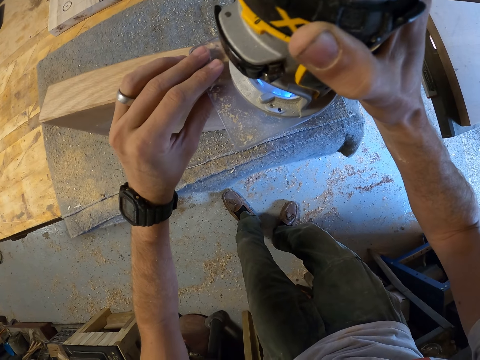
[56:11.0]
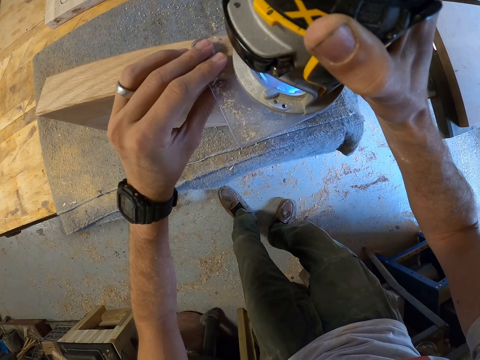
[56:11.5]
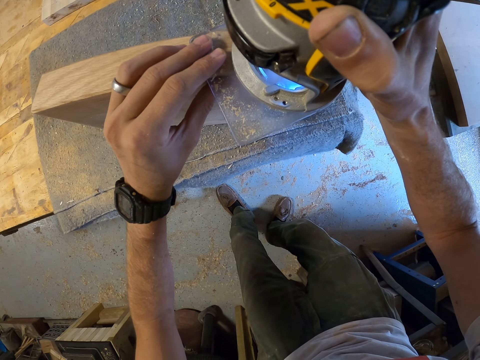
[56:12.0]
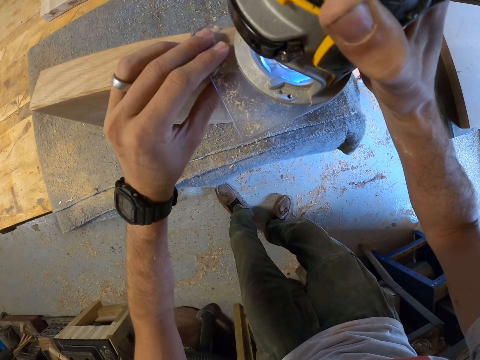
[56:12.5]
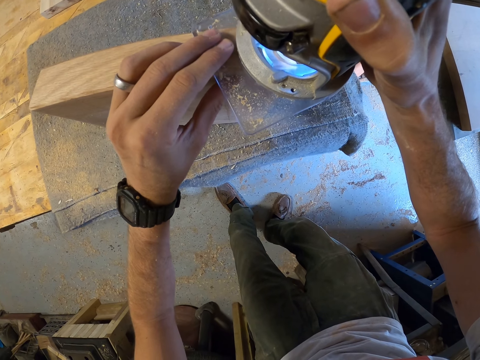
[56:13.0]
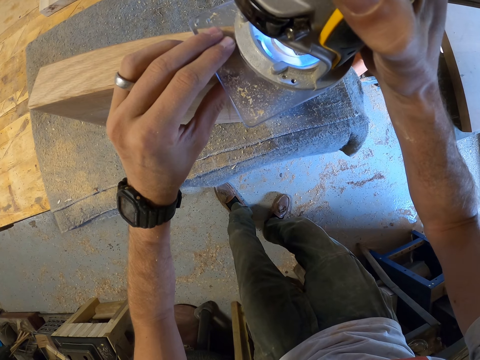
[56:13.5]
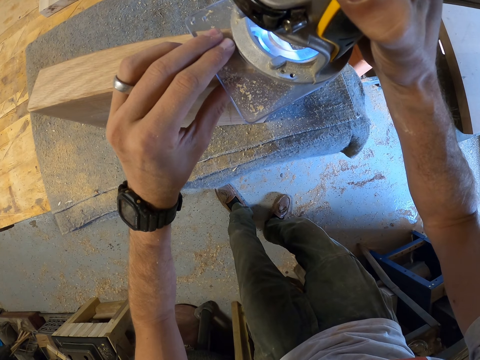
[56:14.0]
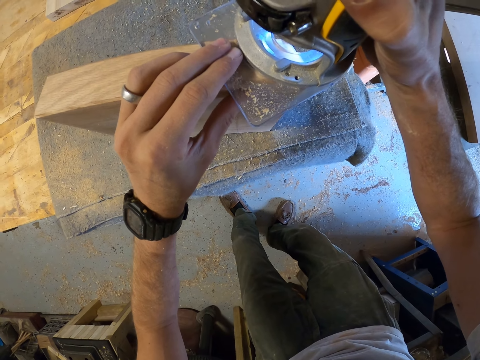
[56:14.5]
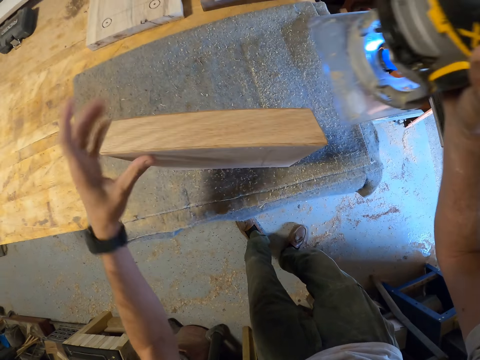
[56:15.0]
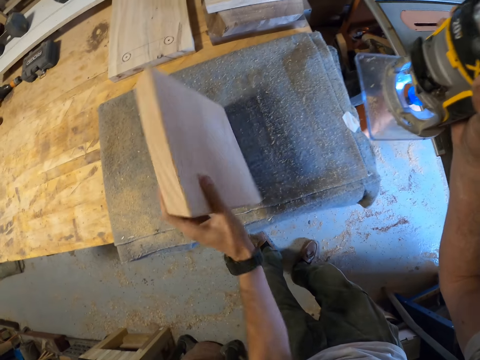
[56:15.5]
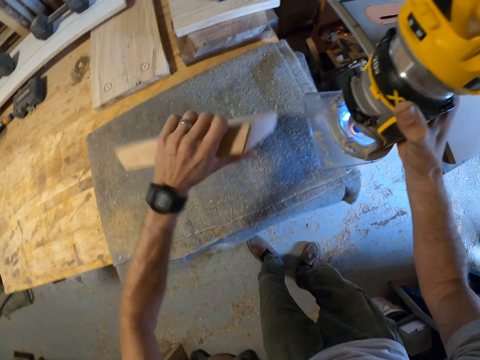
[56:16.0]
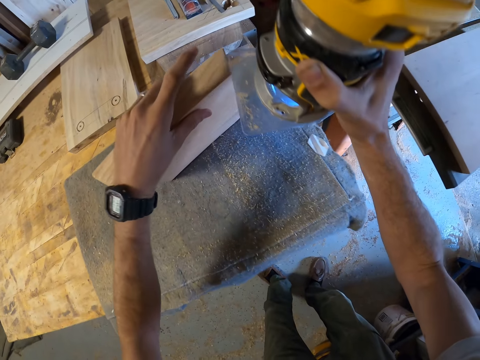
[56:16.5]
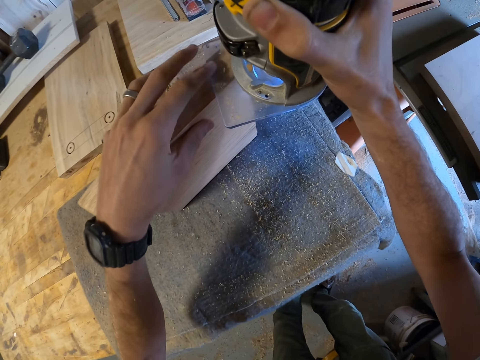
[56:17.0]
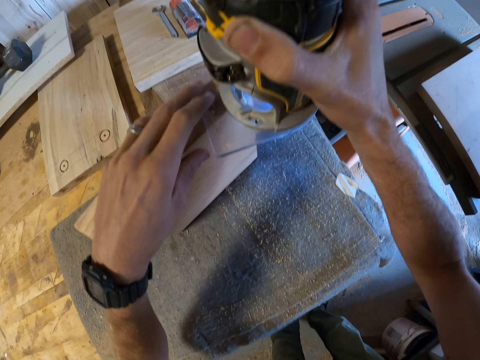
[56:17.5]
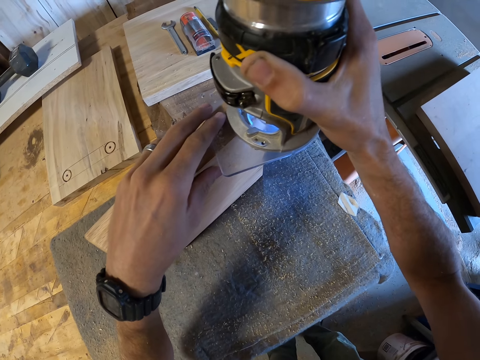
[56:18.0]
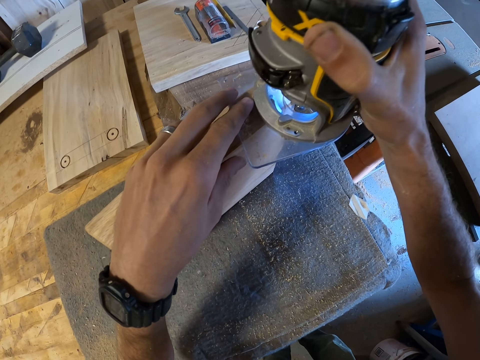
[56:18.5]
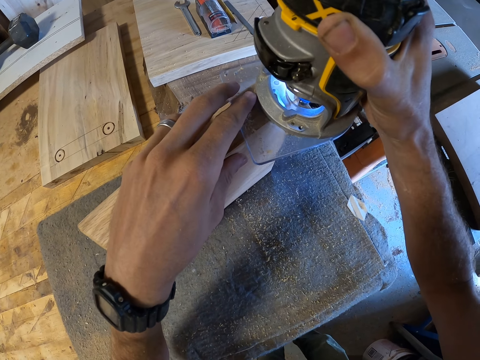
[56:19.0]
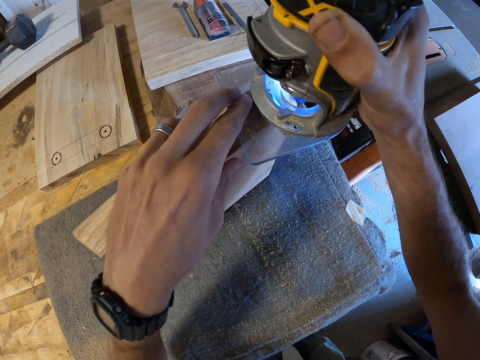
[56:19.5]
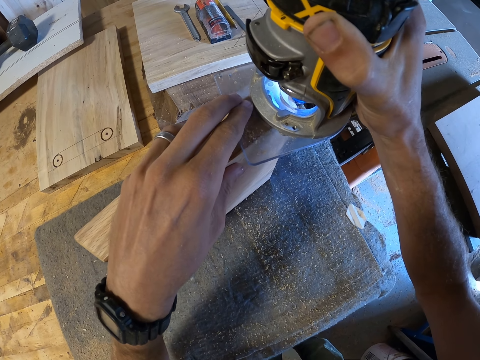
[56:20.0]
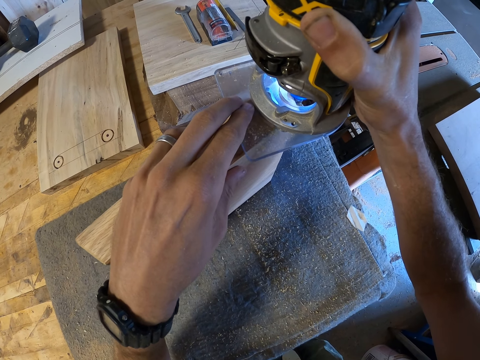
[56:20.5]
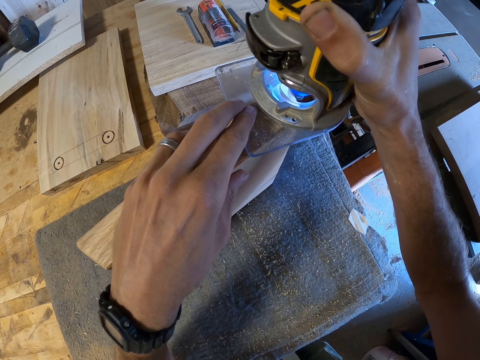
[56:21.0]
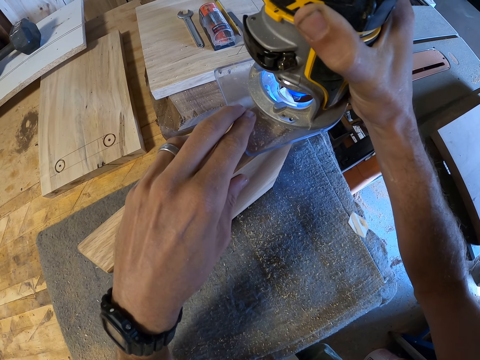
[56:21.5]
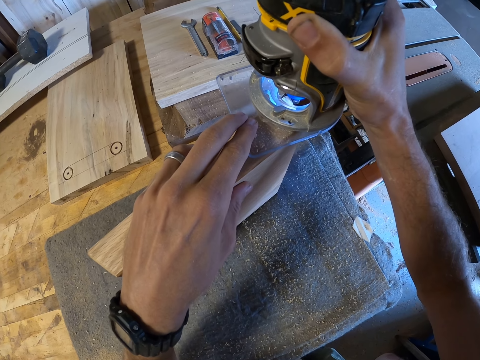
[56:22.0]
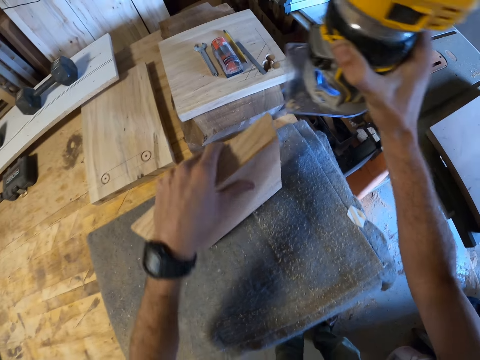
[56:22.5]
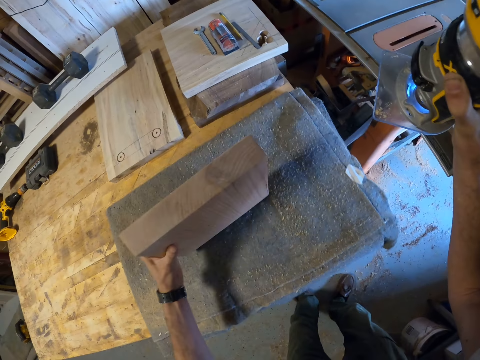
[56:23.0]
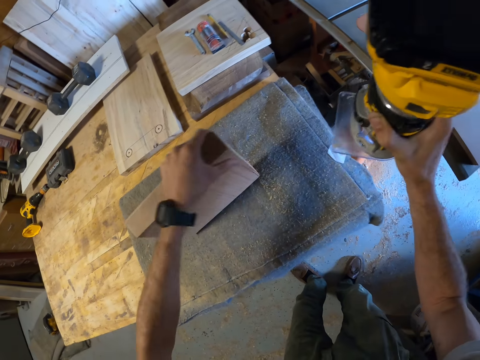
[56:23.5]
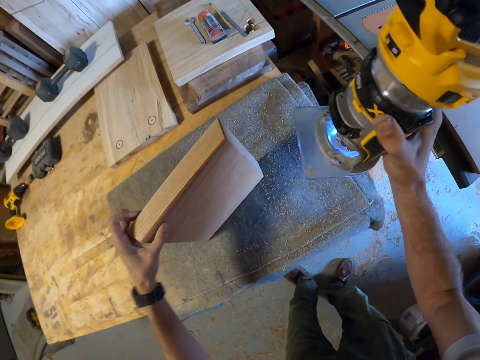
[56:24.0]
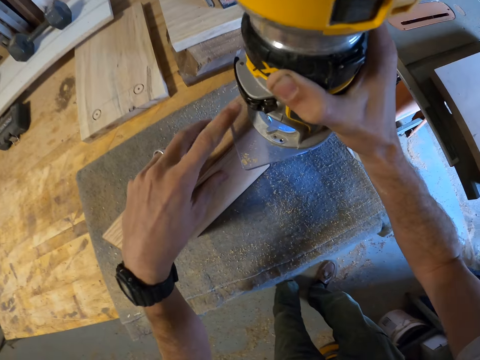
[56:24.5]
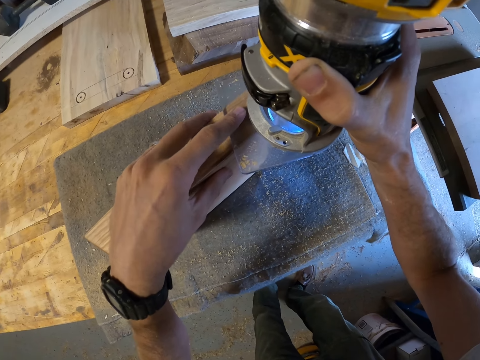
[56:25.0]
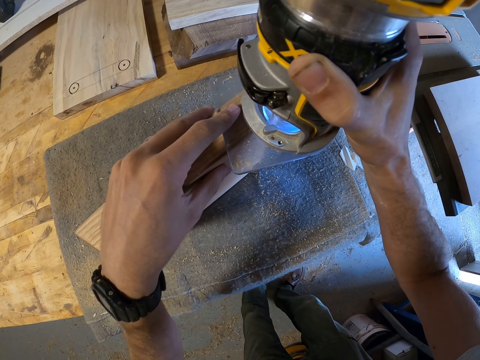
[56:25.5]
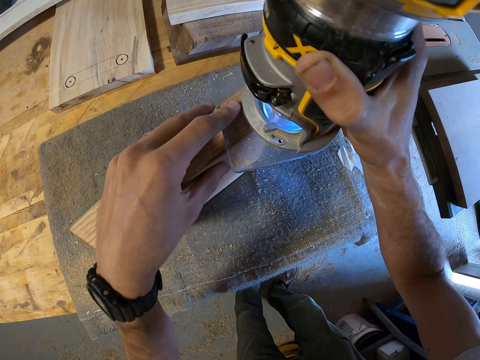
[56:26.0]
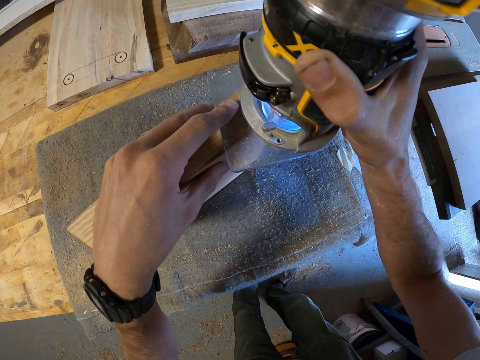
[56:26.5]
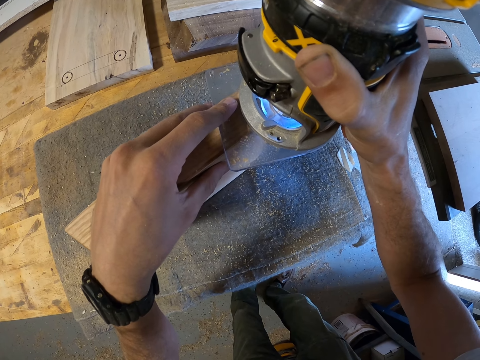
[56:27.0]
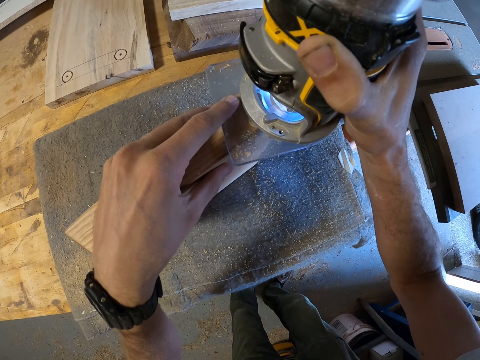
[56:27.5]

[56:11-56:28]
The camera wearer trims the wood. They turn the wood. They trim the wood. They turn the wood. They trim the wood.

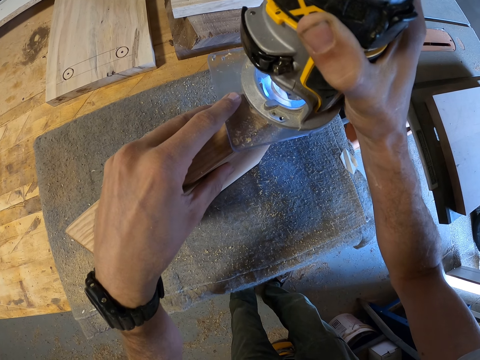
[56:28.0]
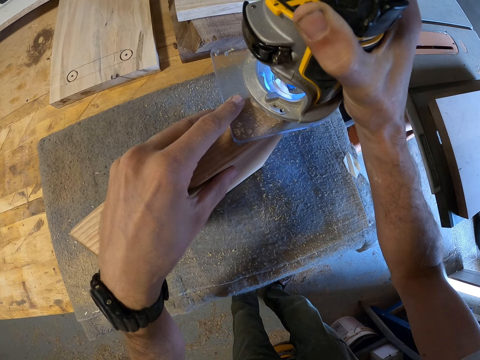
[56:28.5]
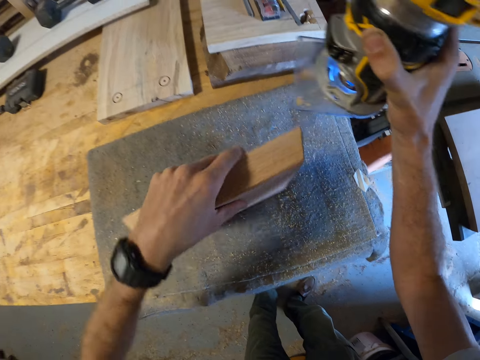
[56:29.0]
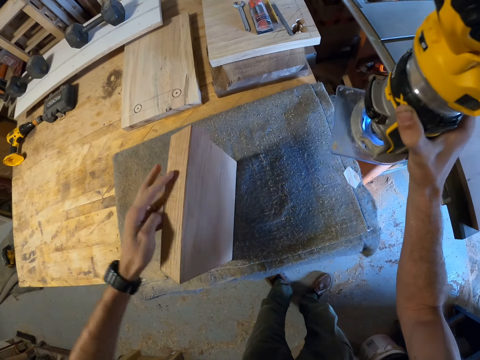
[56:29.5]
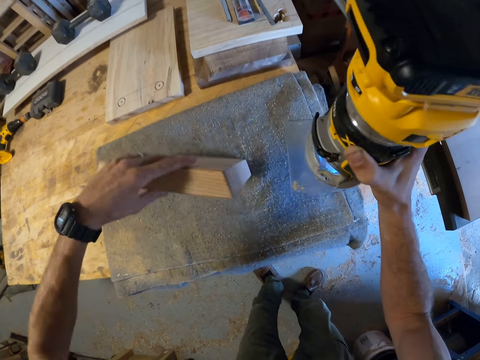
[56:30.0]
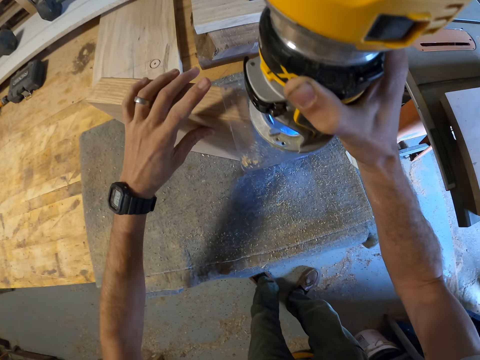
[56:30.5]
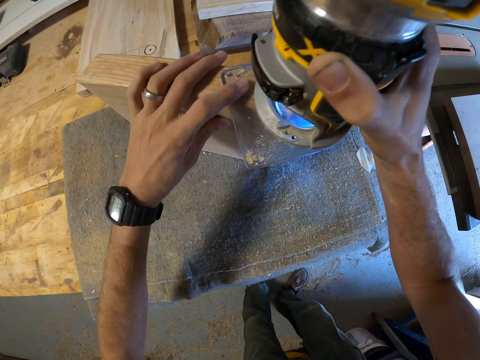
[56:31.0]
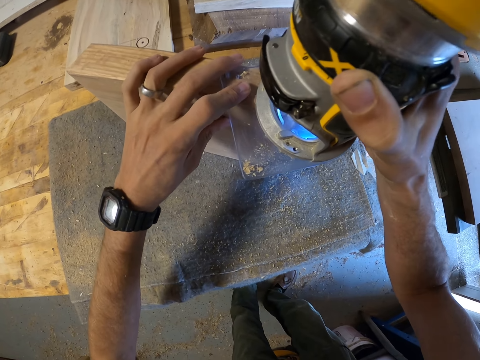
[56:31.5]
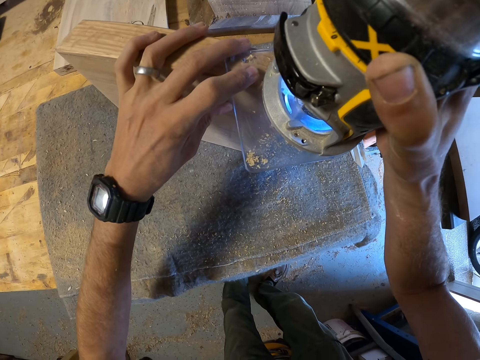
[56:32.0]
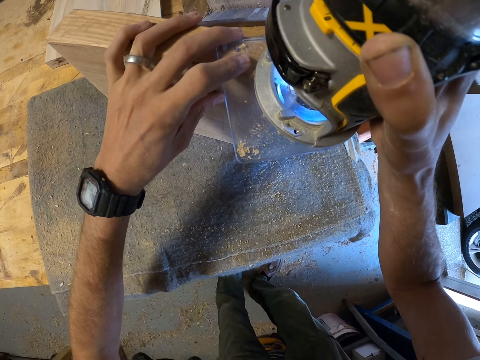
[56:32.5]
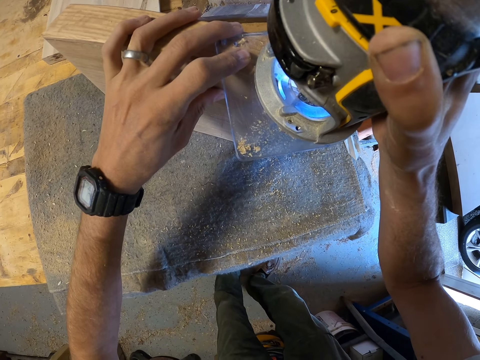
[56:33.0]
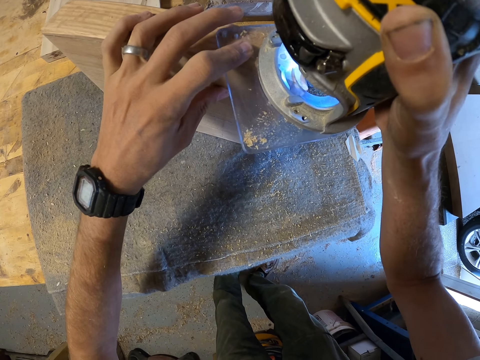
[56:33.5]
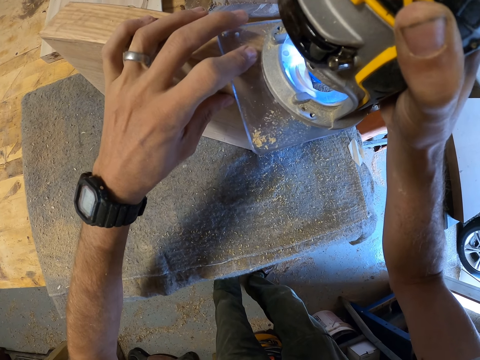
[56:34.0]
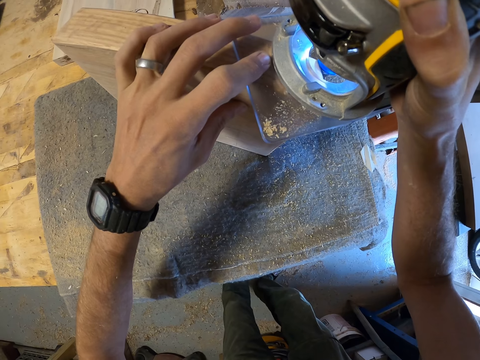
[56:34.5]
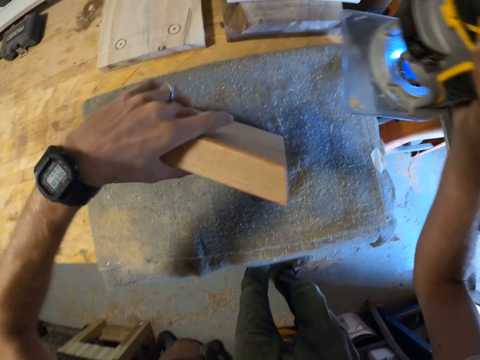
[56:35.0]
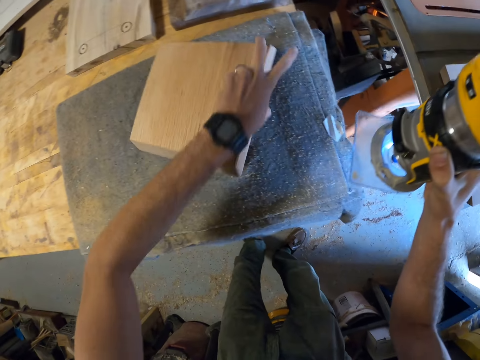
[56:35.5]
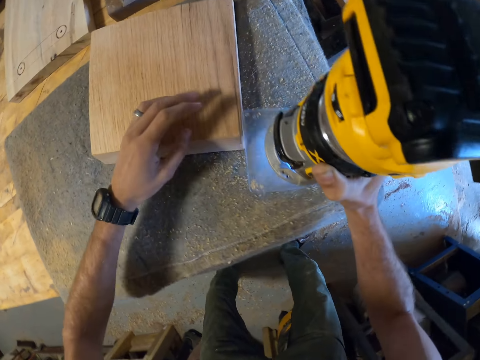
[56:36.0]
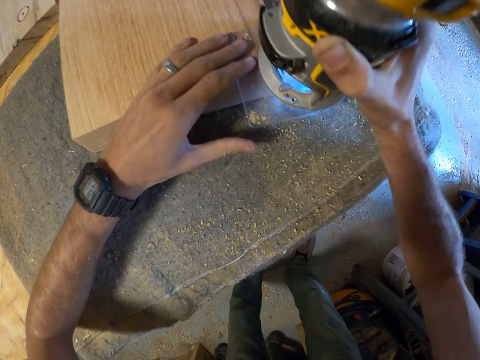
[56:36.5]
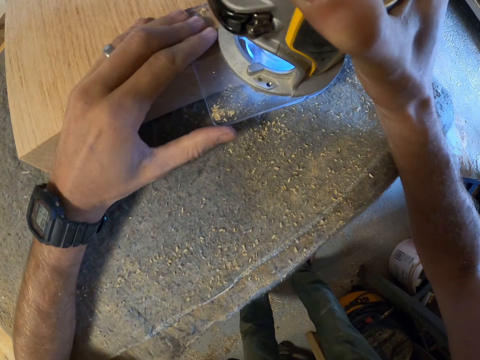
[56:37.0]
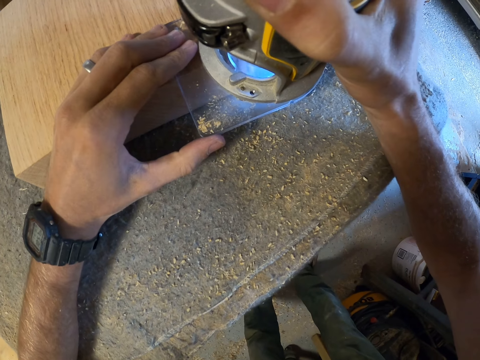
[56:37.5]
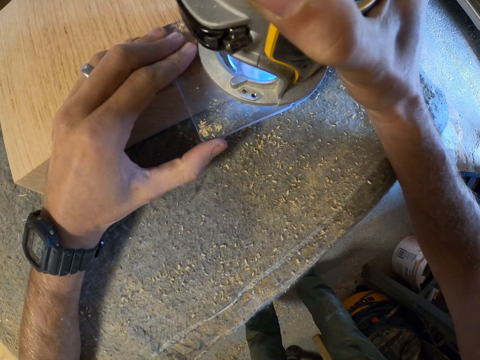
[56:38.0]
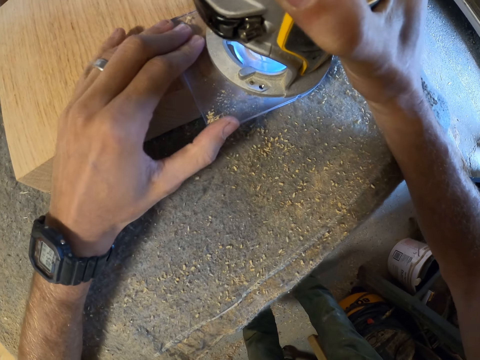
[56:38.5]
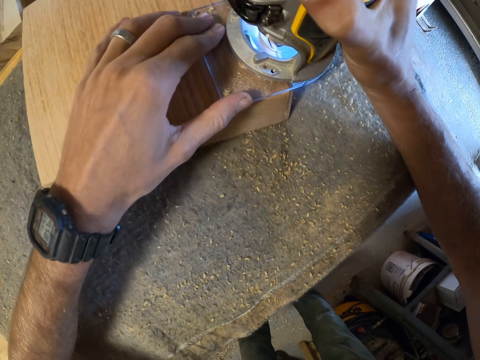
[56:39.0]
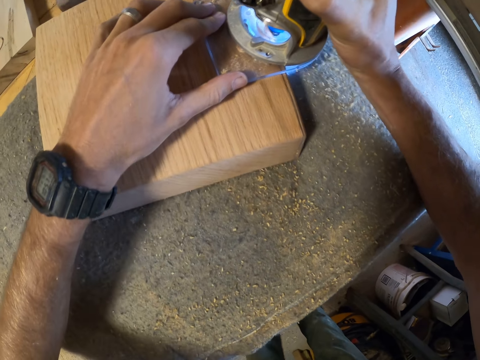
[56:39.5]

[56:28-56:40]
The camera wearer turns the wood. They trim the wood. They place the wood horizontally on the table. They trim the wood.
